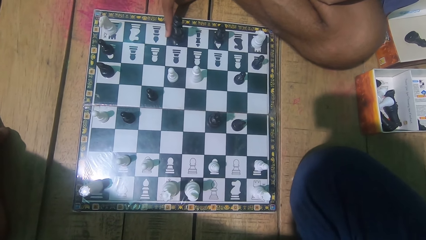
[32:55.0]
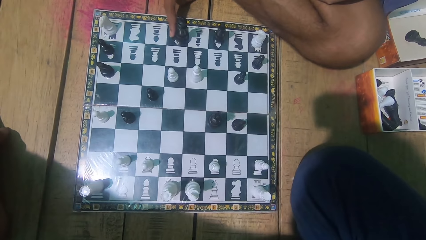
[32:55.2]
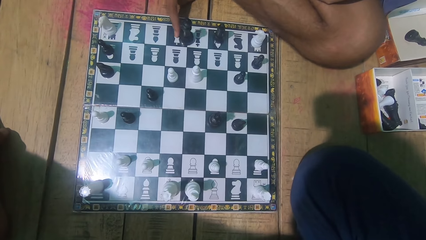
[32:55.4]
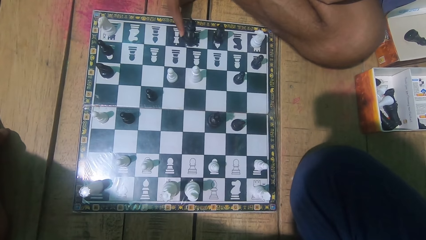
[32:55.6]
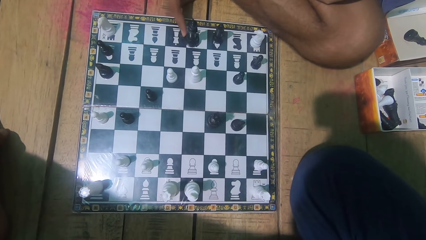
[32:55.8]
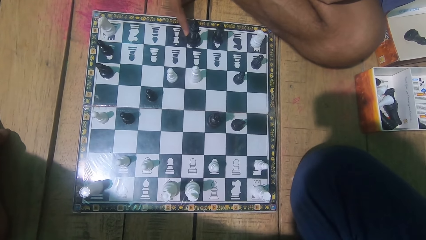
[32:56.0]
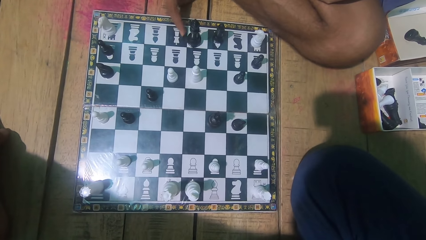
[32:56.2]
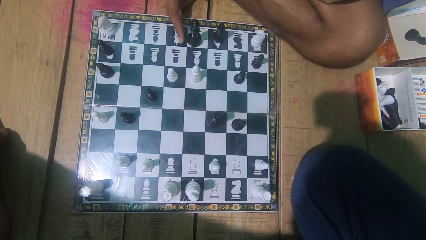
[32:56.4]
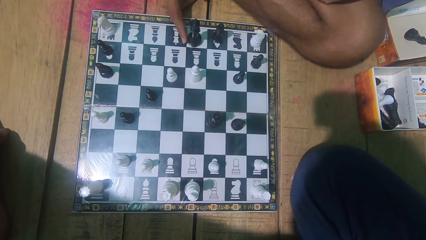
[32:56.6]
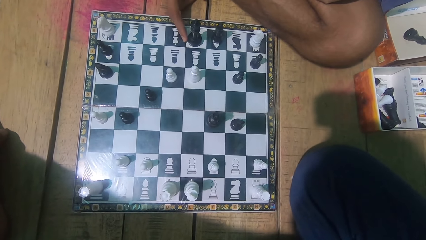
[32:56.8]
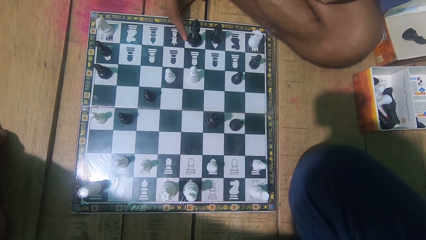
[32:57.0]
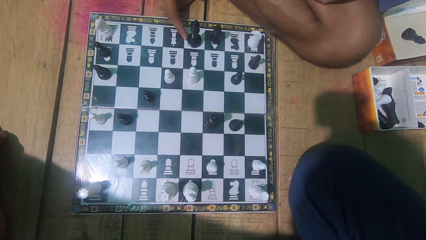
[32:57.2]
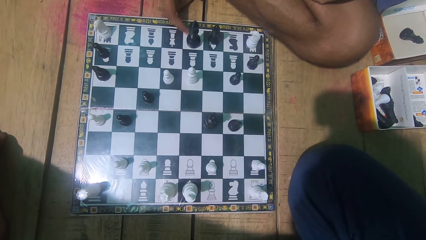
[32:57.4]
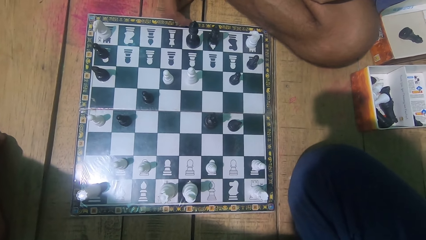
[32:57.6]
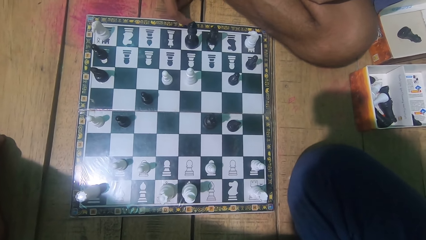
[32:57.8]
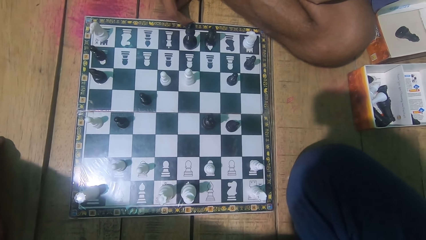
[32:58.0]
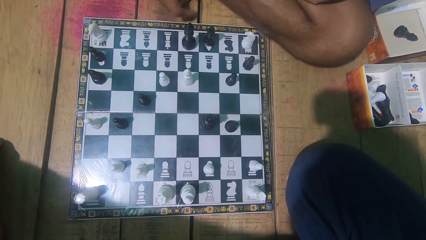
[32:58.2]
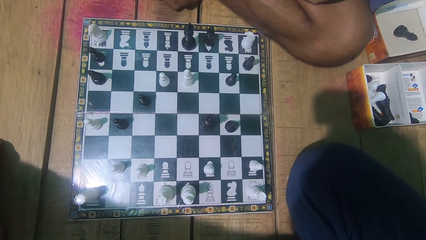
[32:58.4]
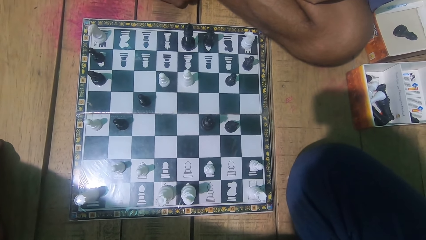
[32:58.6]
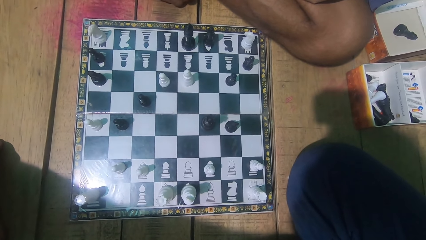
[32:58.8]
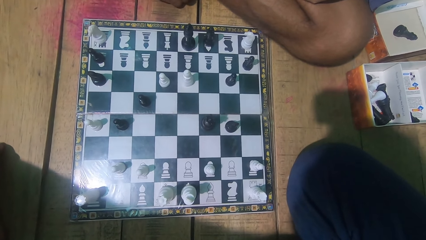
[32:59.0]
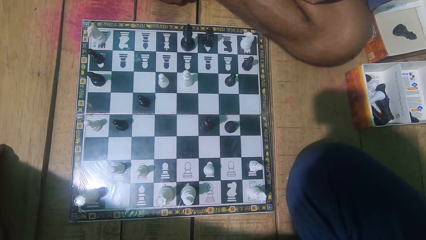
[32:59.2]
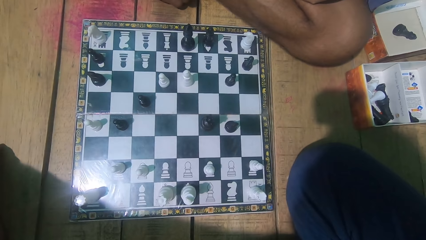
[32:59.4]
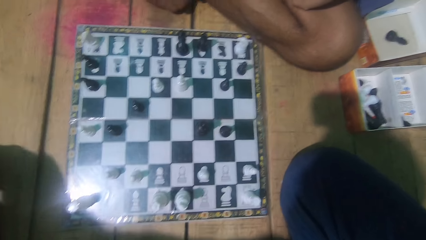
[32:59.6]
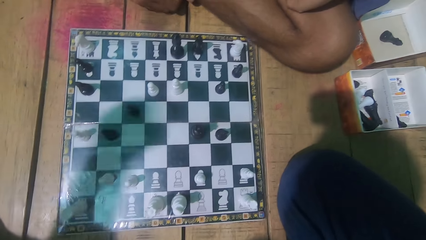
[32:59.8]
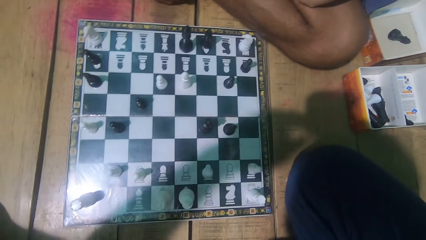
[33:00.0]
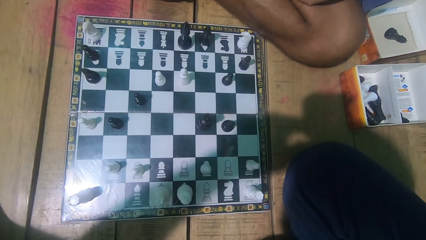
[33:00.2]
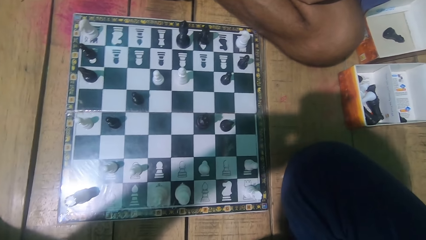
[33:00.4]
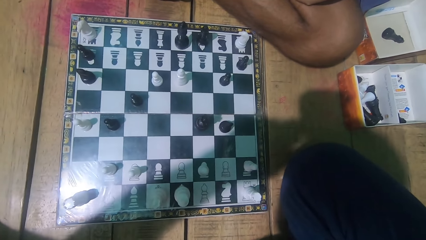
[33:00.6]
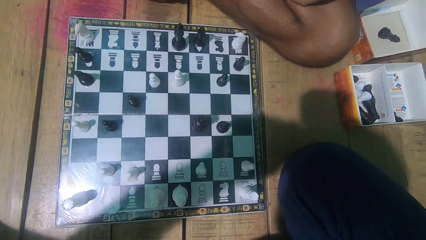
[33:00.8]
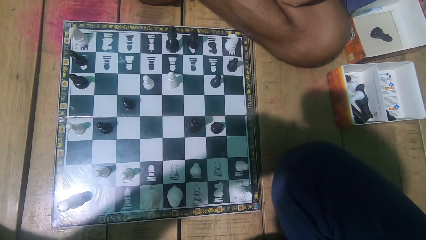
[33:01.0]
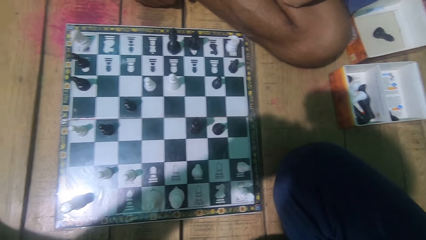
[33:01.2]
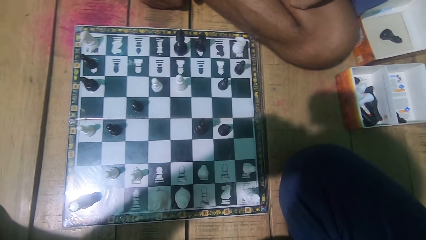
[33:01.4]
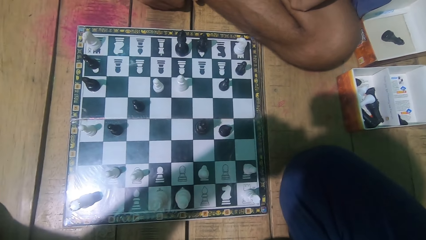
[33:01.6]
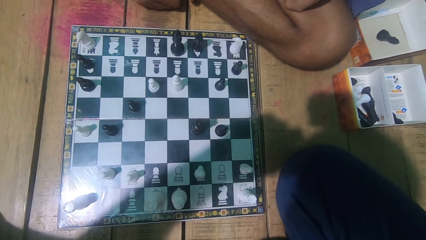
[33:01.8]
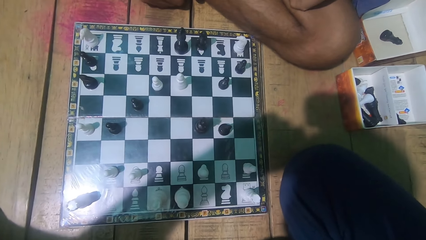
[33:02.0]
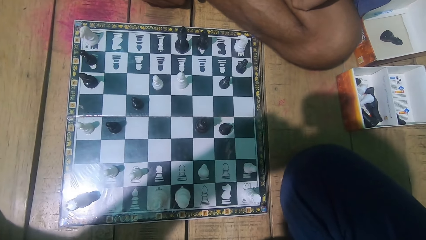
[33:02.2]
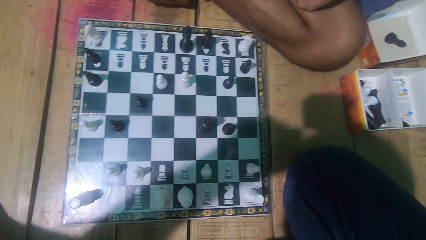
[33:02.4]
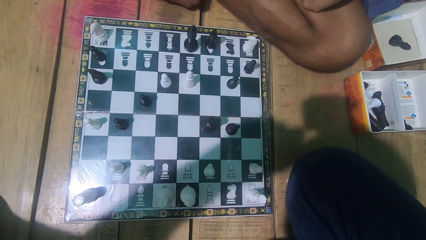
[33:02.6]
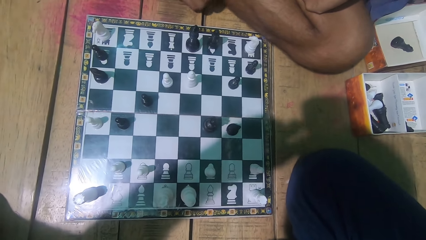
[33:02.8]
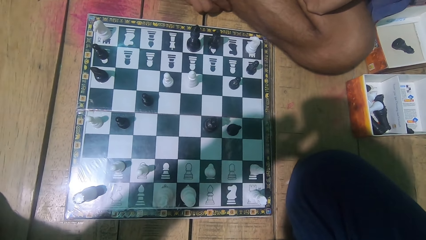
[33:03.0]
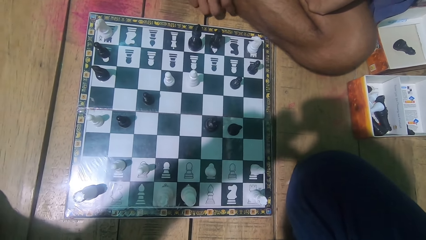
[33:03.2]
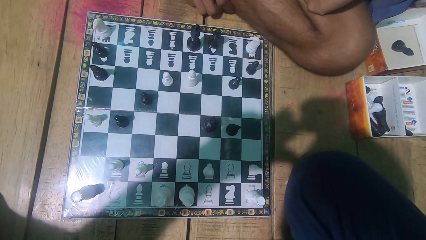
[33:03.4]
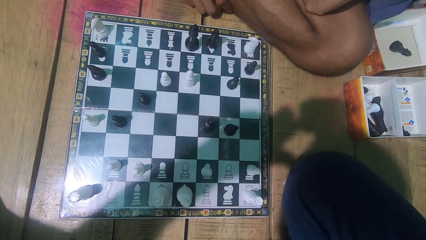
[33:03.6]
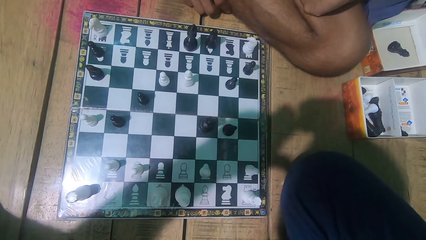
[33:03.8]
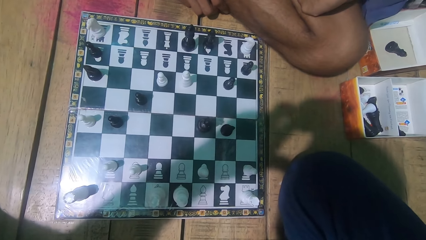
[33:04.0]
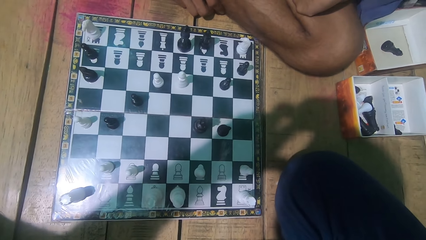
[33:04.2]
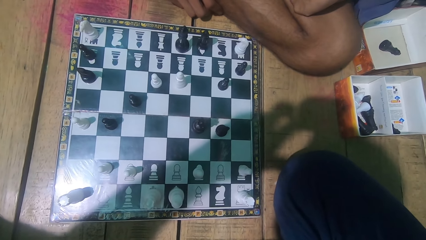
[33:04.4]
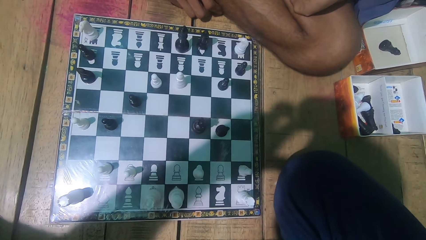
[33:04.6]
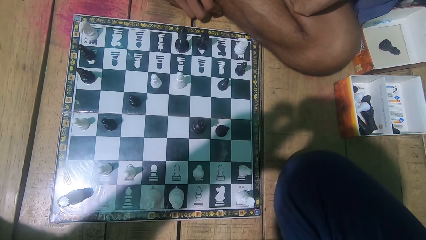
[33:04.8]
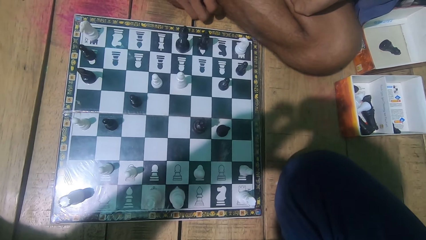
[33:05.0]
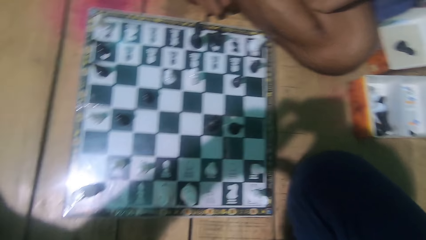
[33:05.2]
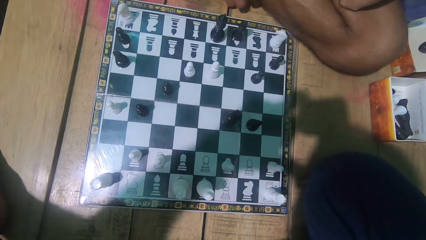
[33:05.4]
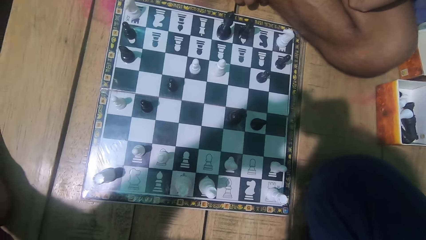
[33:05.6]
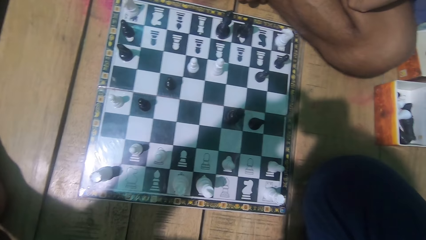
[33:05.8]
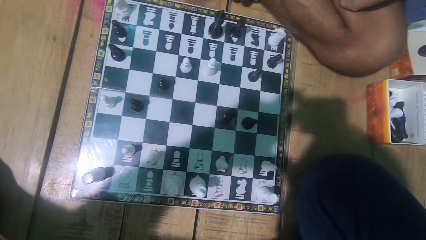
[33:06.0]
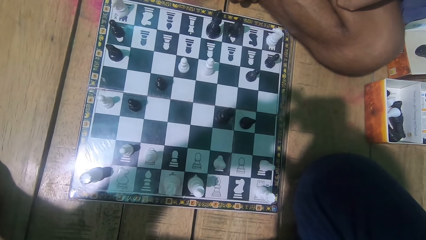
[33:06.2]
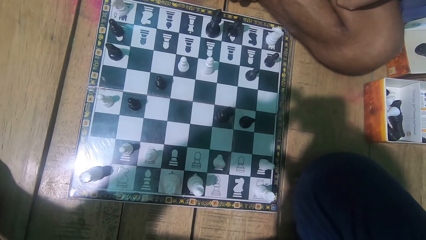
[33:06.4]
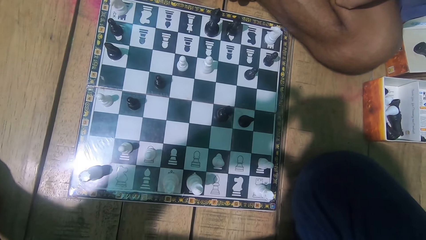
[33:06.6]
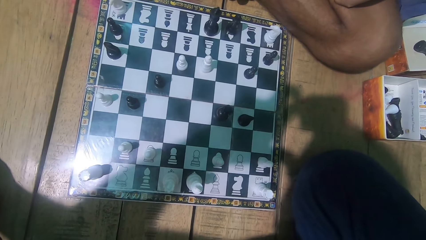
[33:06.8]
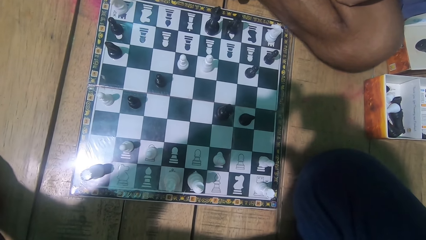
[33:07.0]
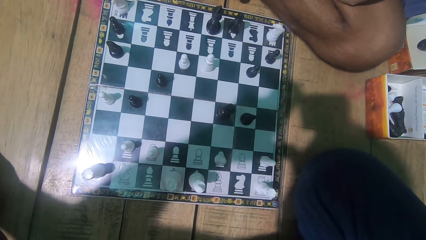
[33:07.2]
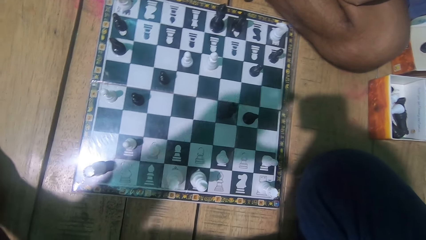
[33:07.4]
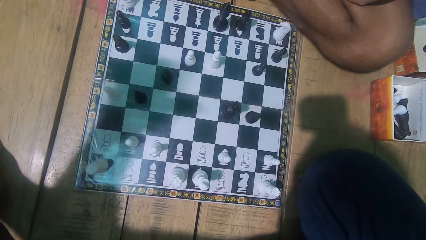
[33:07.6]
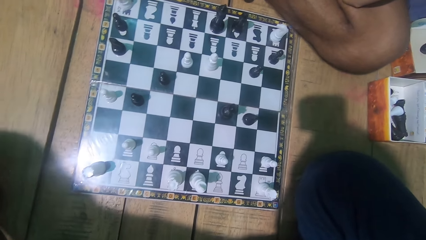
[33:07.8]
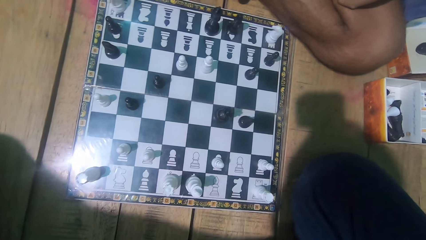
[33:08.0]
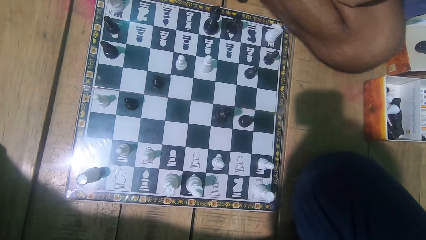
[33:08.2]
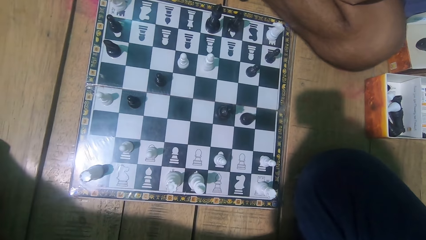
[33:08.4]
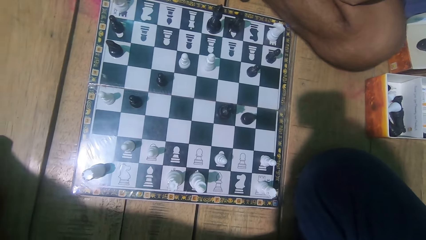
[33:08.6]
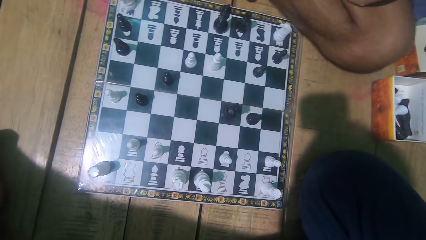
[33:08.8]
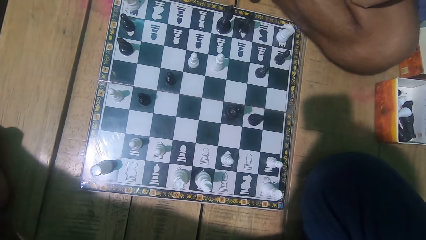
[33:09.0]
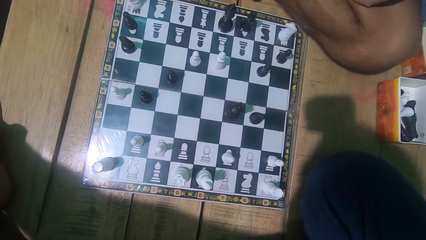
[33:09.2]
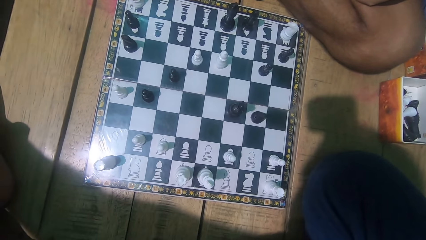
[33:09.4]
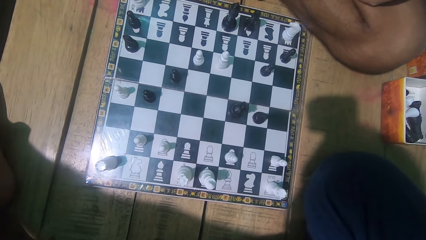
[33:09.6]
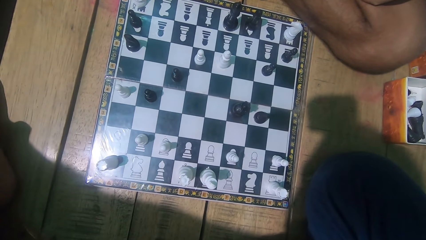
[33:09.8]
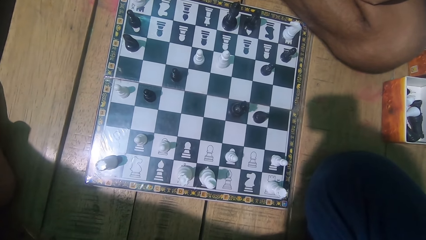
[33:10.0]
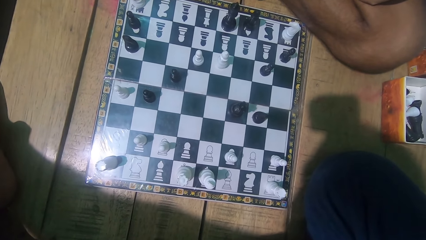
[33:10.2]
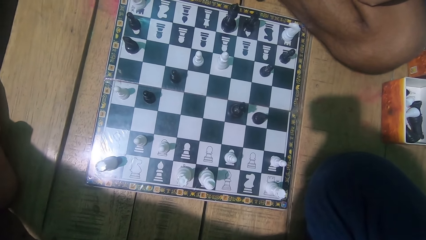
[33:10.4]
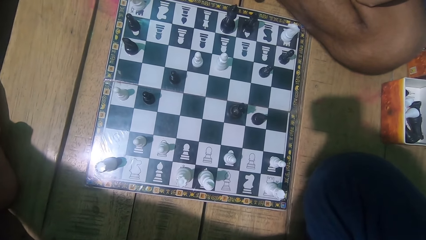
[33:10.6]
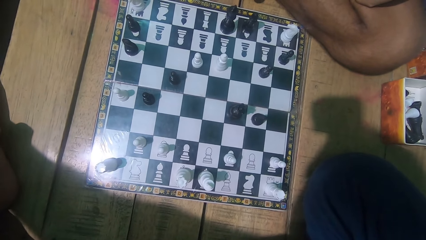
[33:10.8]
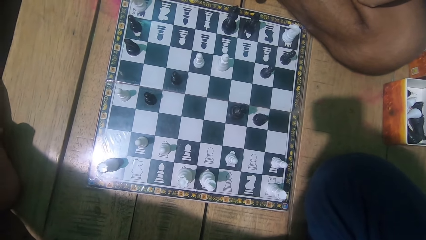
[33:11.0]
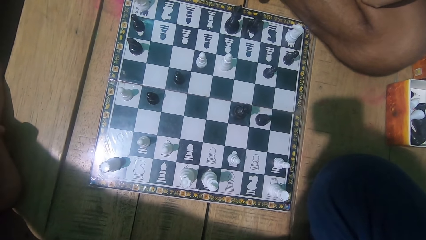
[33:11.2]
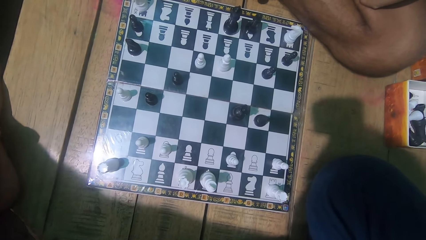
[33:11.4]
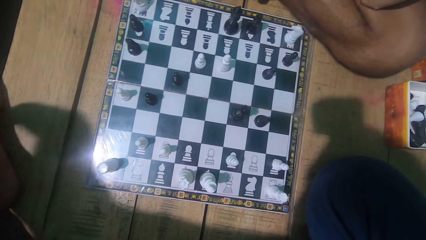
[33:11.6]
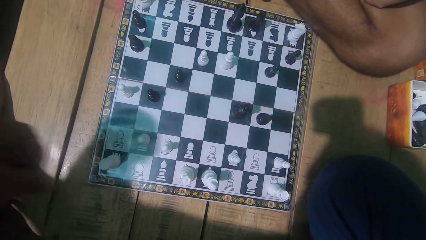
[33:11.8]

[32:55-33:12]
A man moves a chess piece. The camera wearer touches his face. He looks at the chess game with the man.
